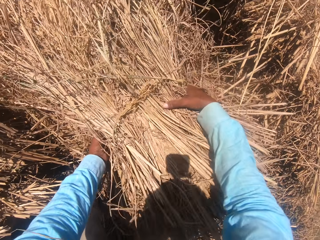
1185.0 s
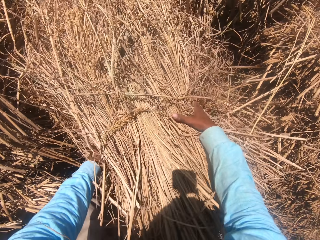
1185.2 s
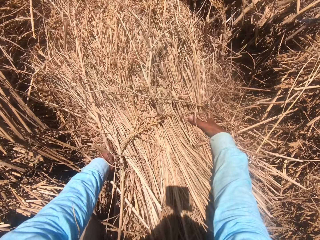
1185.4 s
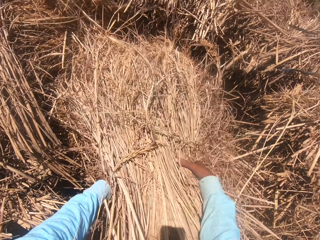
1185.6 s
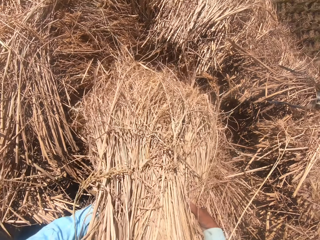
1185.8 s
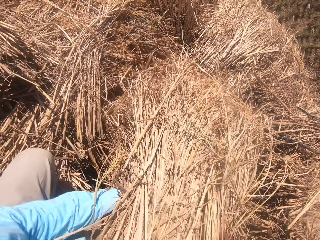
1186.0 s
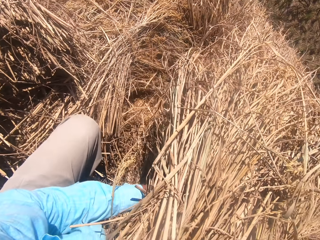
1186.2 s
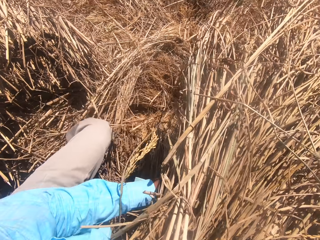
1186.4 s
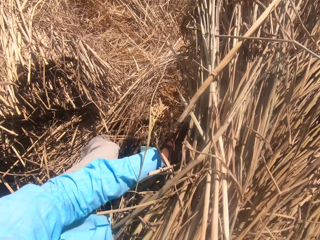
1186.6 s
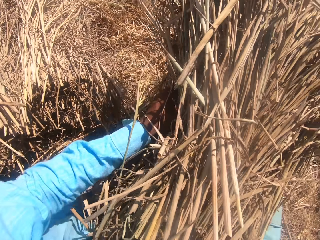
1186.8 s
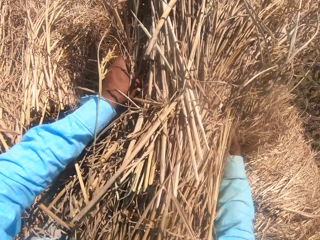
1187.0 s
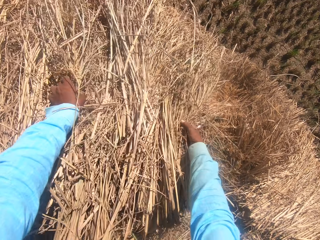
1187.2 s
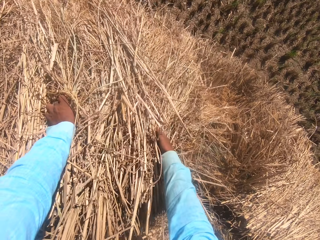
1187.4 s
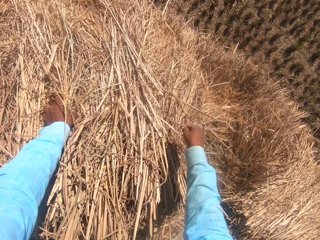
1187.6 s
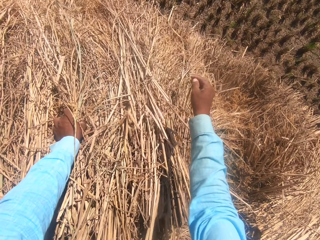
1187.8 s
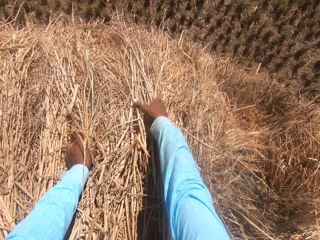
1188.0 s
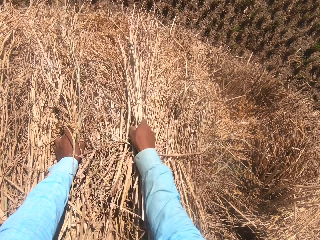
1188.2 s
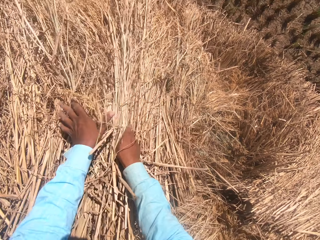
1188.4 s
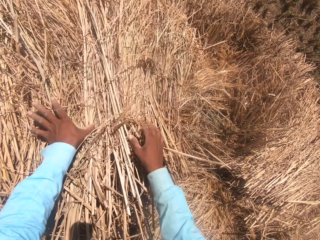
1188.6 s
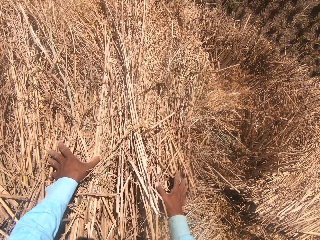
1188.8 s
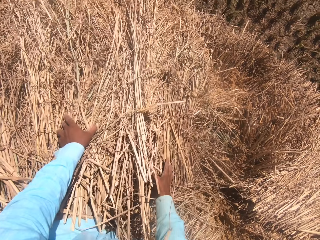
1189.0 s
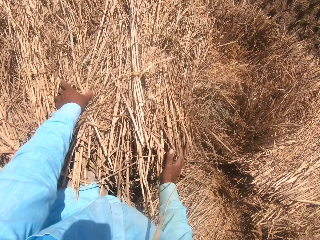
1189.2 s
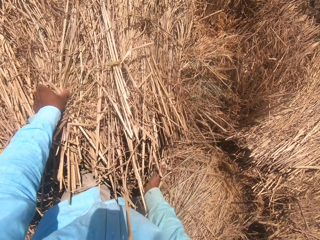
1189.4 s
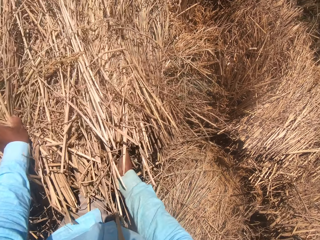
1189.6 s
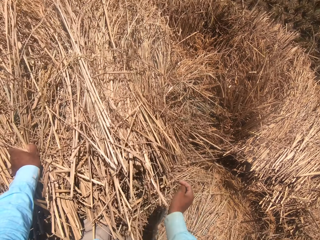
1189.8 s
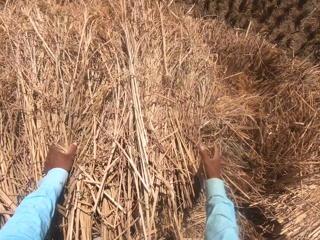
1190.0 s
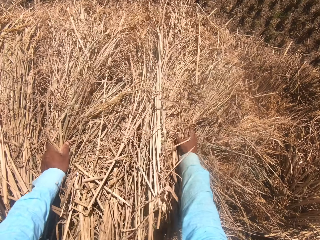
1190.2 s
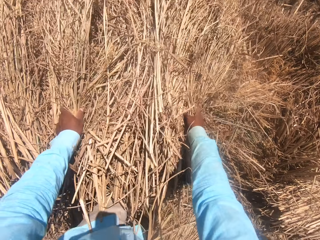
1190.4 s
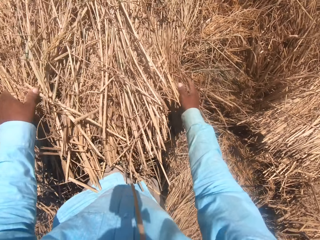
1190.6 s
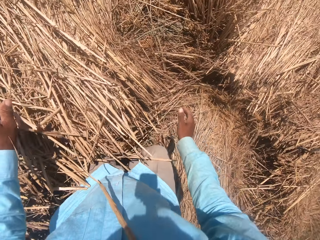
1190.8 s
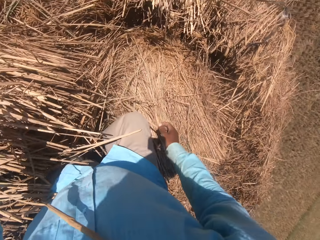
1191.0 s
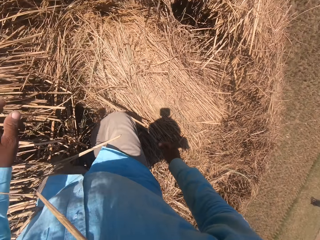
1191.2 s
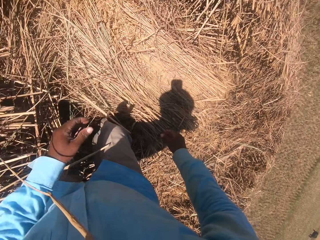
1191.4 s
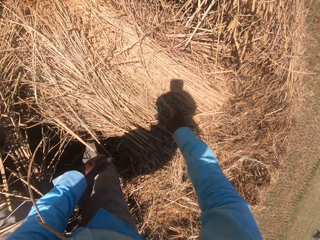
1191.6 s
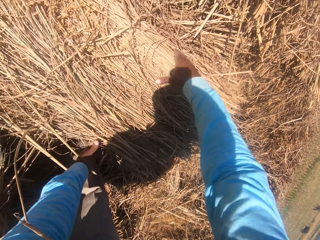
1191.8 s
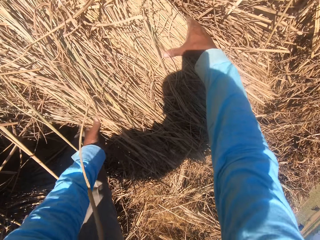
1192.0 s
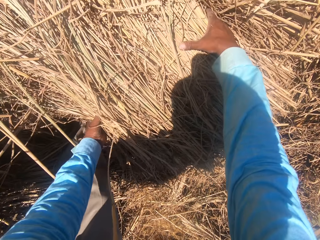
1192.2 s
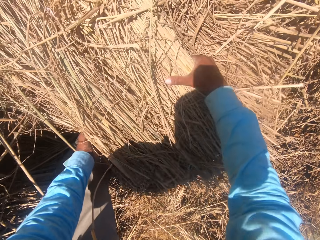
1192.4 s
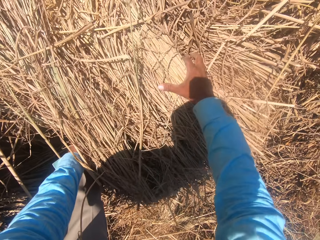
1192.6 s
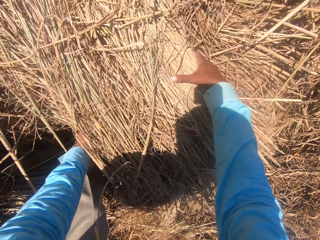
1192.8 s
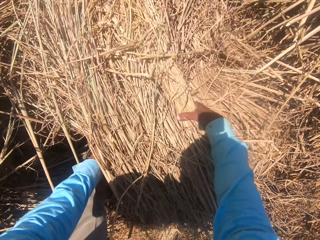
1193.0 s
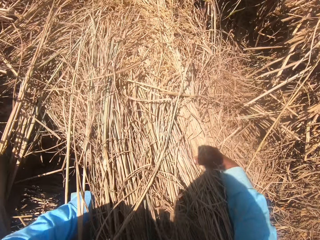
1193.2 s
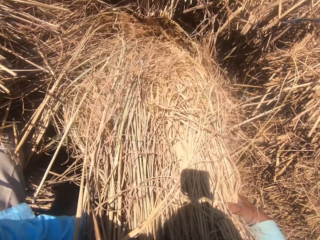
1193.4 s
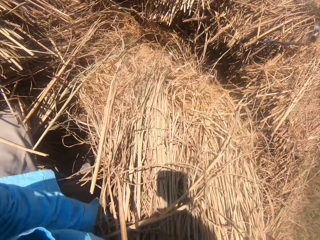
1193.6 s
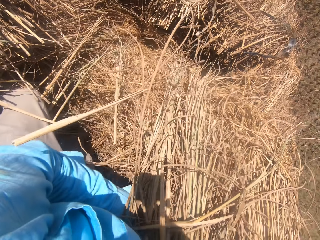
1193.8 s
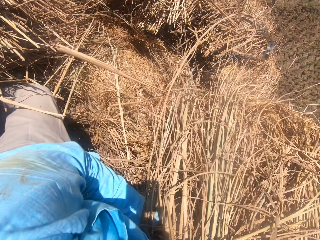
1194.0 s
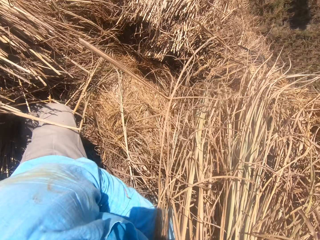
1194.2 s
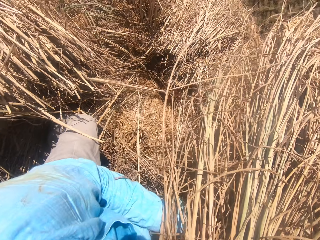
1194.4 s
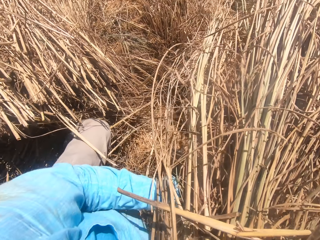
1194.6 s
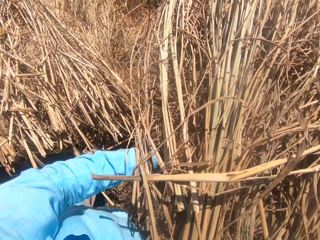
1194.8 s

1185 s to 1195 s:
The camera wearer holds hay. He lifts the hay from the other and places the hay on the other. He holds the hay with his right hand. He adjusts the hay on the other. He pushes the hay with his right hand. He spreads the hay on the other. He turns to the right. He bends towards the hay. He changes the position of multiple straws with both hands. He holds the hay. He lifts the hay from the other.

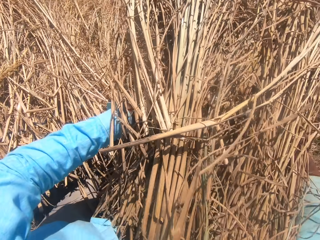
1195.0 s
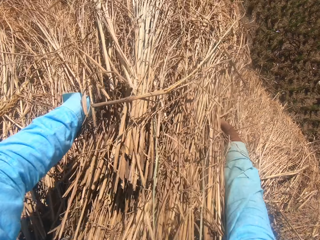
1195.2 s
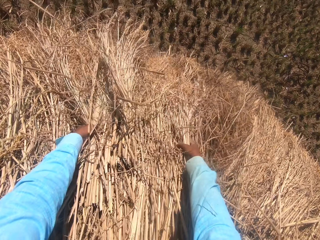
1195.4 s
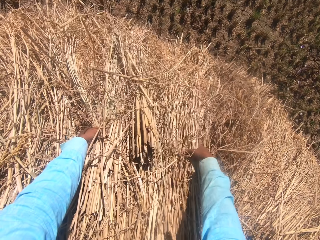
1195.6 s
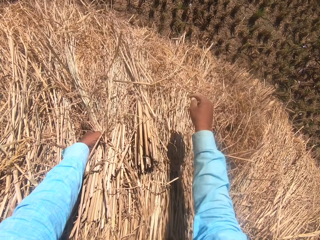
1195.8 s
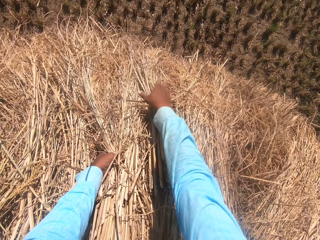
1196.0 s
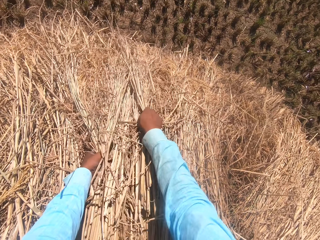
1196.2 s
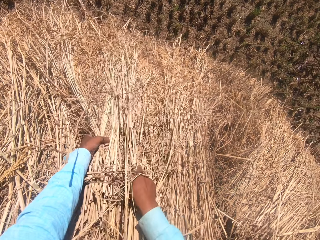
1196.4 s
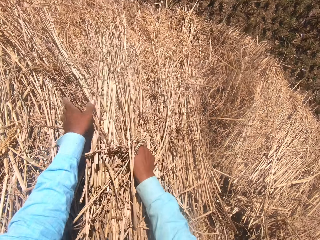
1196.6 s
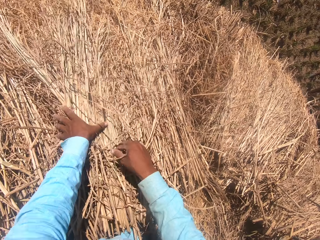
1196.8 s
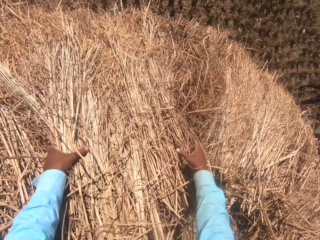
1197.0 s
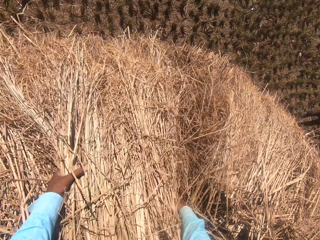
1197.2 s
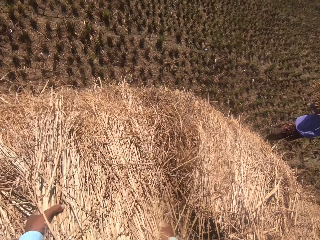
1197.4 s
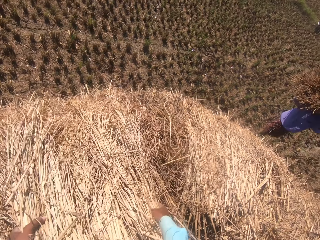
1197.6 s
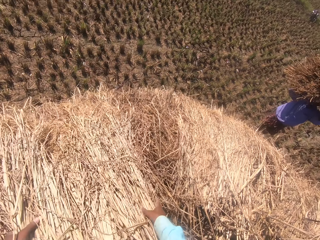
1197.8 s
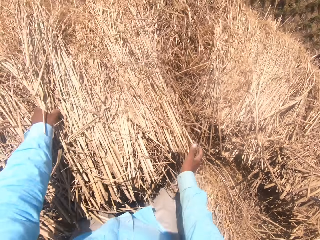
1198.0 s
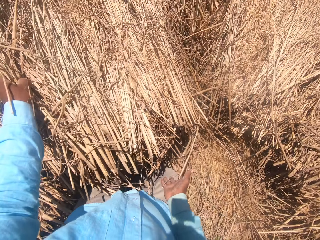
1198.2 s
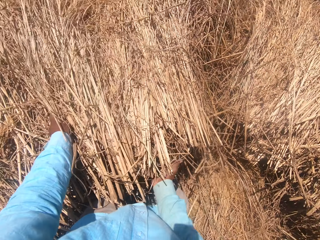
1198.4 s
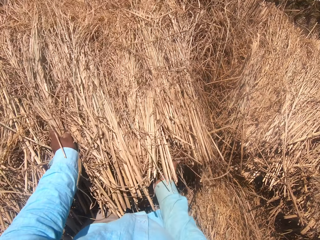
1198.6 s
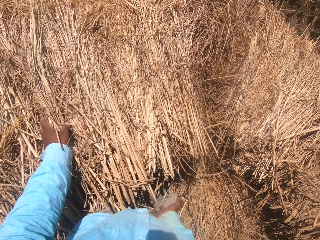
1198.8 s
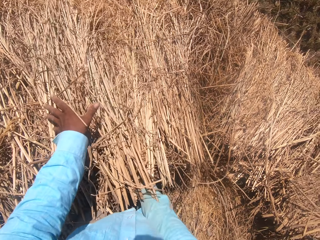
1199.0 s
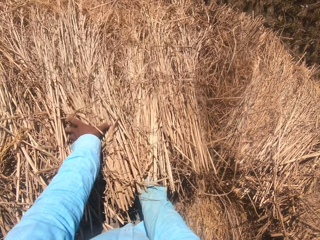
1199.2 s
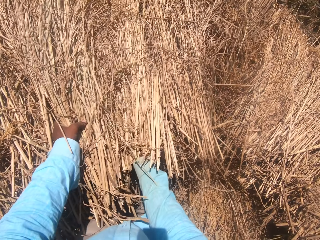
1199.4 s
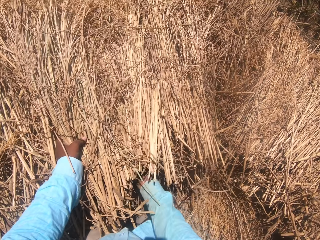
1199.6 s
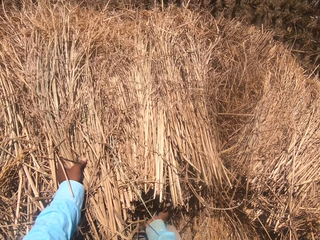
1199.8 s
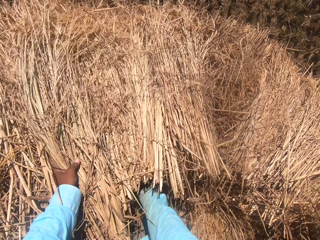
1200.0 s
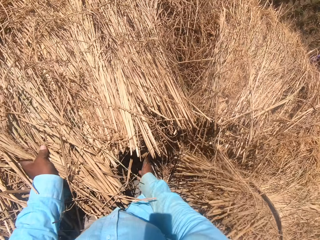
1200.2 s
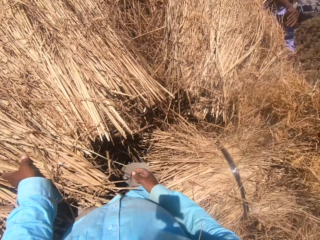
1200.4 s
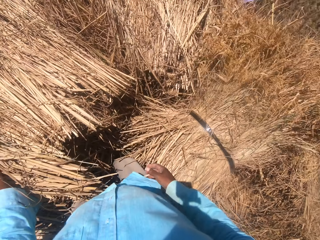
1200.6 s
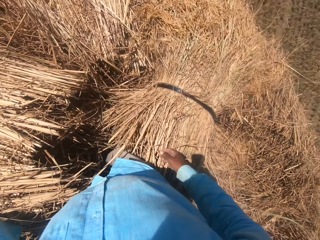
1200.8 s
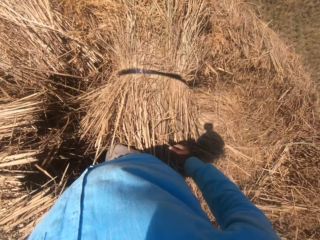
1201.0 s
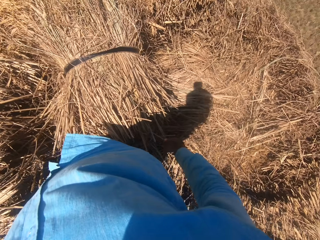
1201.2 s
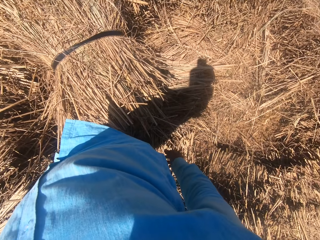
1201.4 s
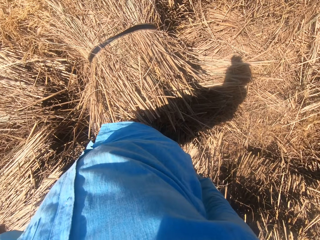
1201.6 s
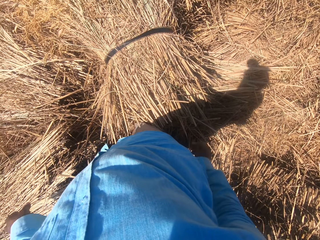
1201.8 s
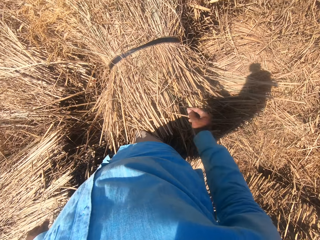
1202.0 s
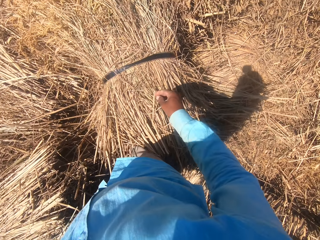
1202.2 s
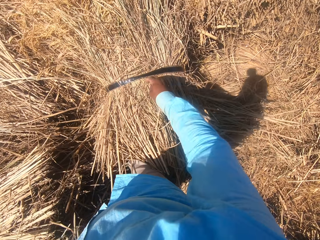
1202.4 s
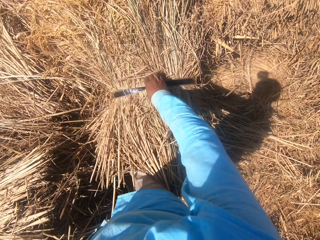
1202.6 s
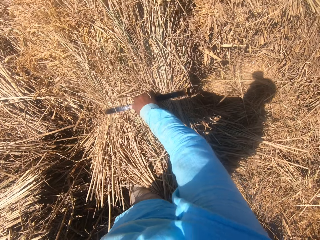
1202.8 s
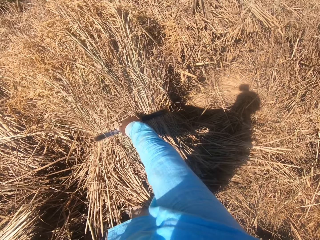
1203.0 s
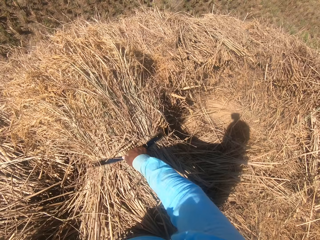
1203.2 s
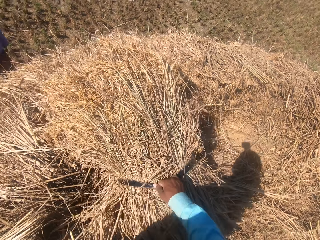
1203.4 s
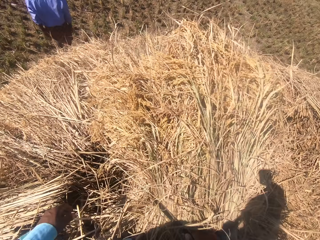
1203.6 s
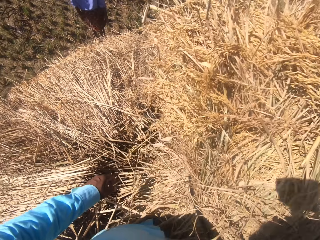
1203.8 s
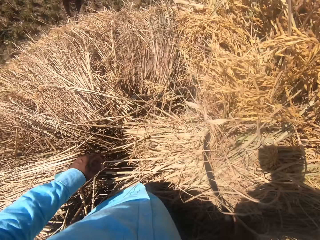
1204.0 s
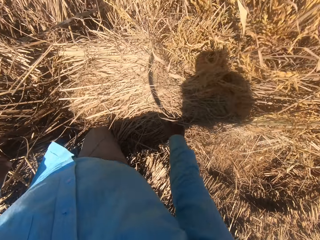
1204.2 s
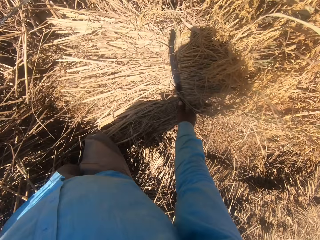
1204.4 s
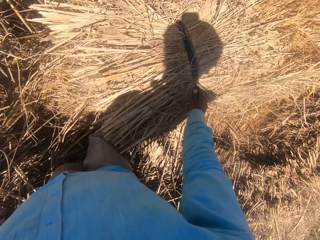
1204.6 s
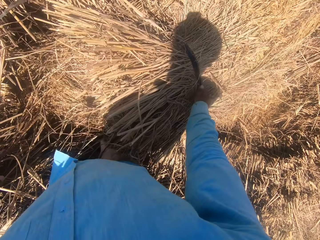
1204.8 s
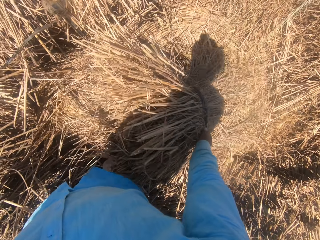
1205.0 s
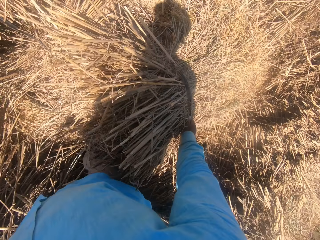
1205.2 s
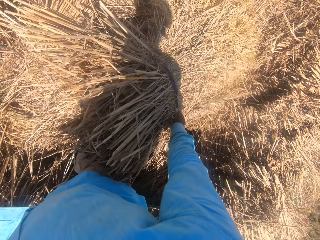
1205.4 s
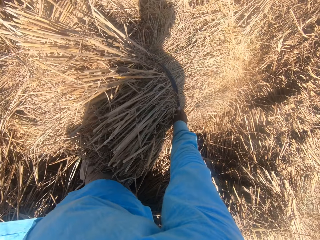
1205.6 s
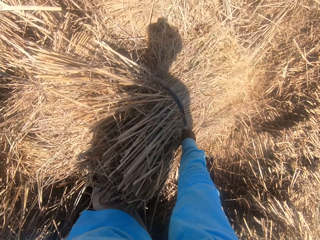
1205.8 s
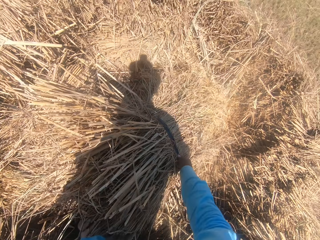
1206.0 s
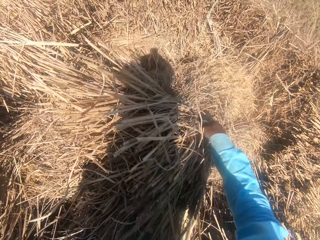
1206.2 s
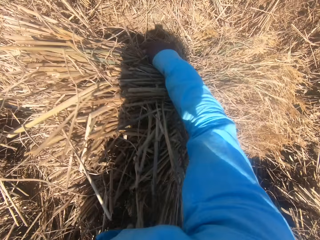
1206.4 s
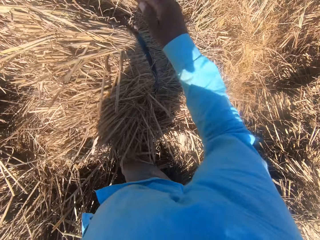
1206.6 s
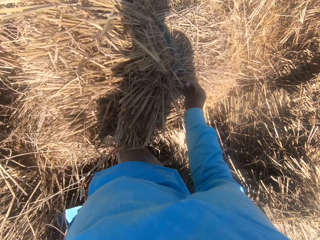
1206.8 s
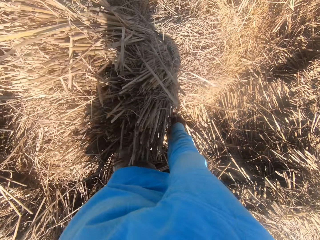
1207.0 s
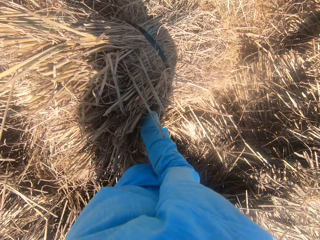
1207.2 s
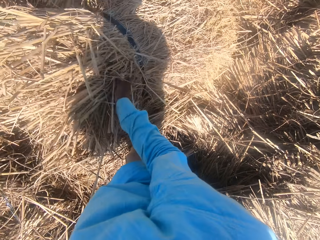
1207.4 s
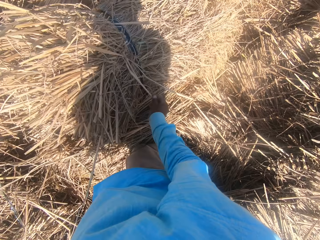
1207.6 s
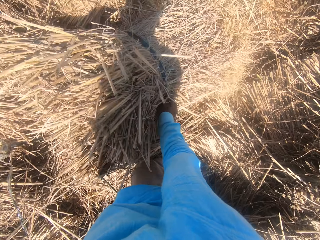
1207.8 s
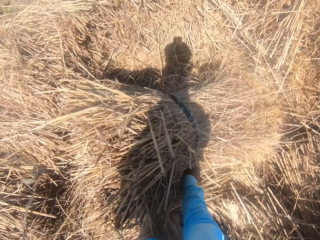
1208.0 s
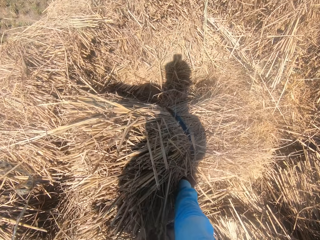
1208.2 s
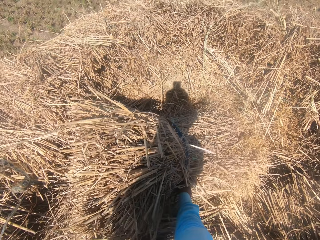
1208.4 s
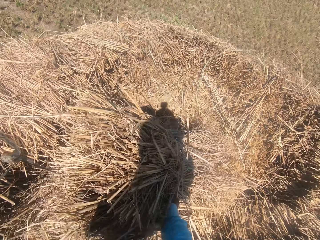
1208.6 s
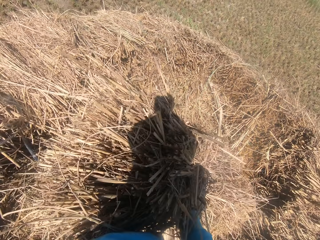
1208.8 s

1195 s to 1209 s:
The camera wearer places hay on the other. He holds the hay with his right hand. He moves the hay on the other. He holds the hay. A man walks towards the hay. The camera wearer touches the hay with his right hand. The man drops hay on the other. The camera wearer turns to the right. He holds the hay rope with his right hand. He unties another bundle of straw. He lifts the hay from the other and places the hay on the other. He rotates the hay.
